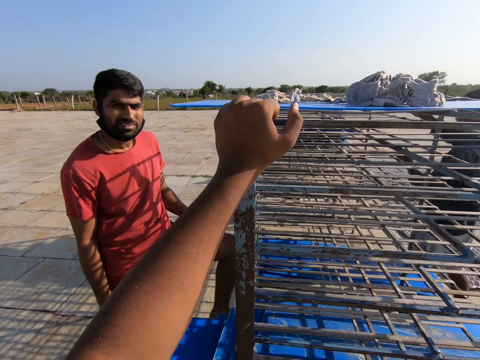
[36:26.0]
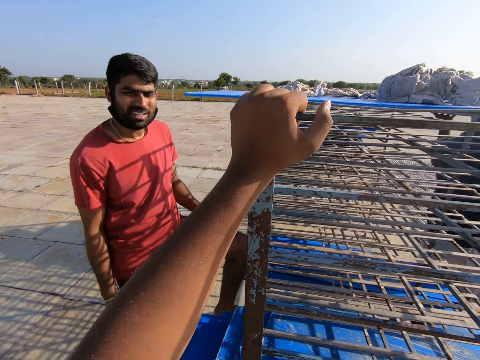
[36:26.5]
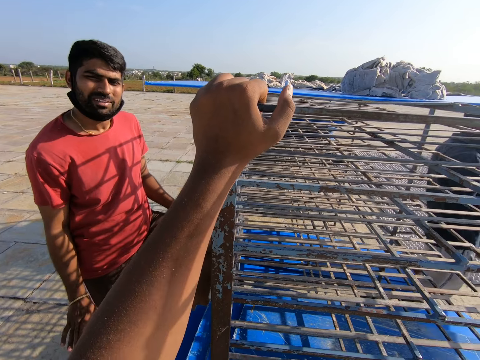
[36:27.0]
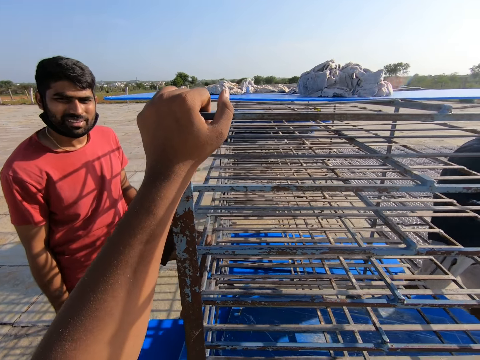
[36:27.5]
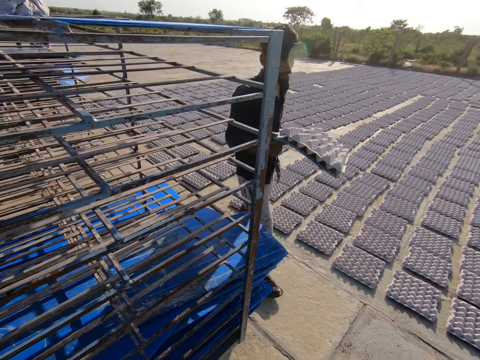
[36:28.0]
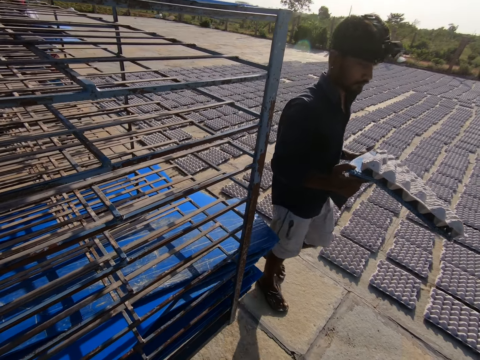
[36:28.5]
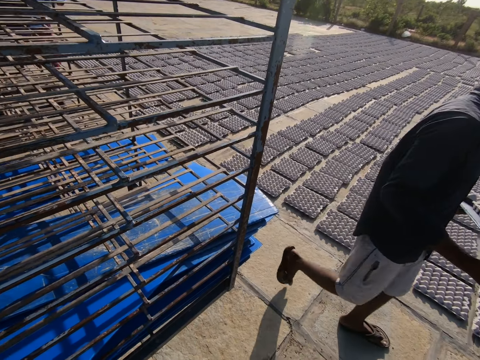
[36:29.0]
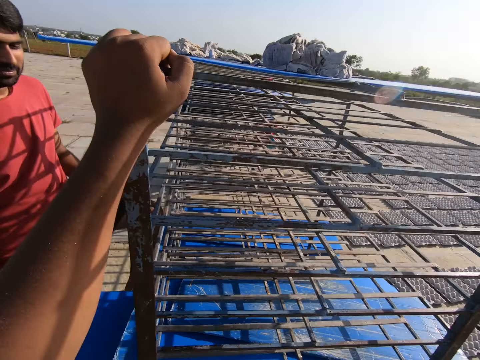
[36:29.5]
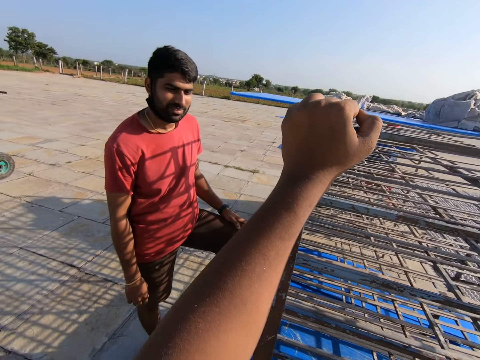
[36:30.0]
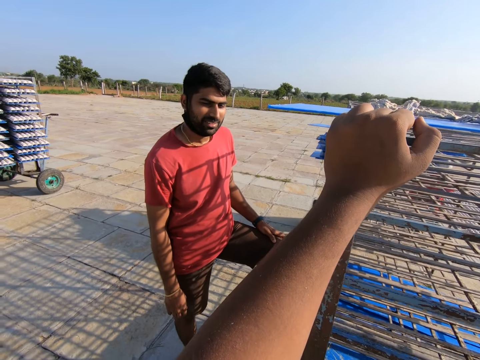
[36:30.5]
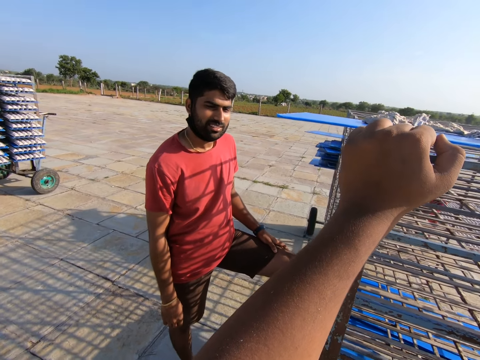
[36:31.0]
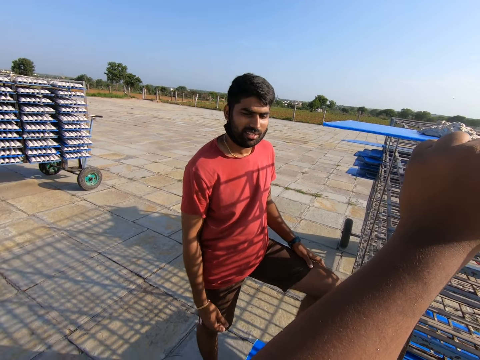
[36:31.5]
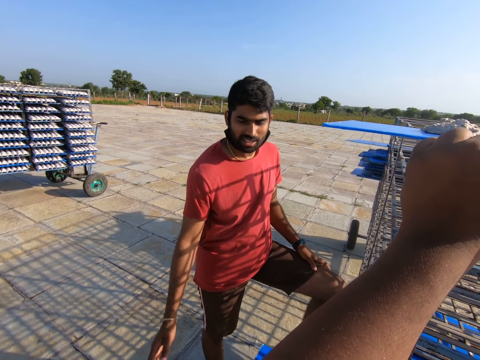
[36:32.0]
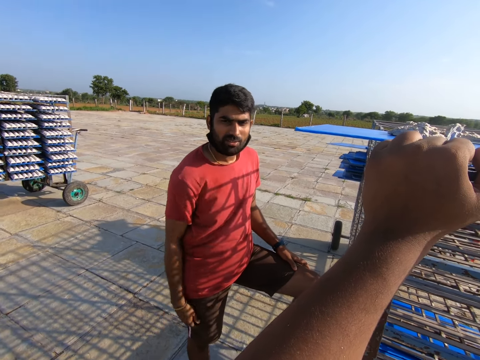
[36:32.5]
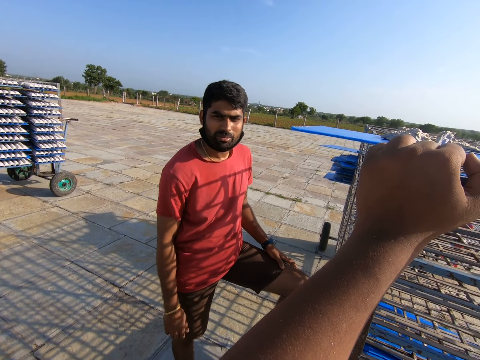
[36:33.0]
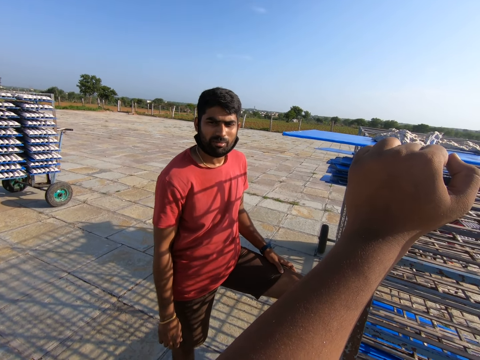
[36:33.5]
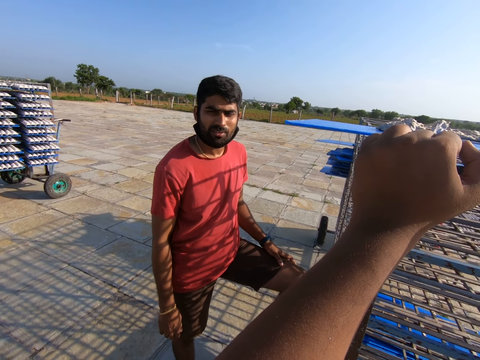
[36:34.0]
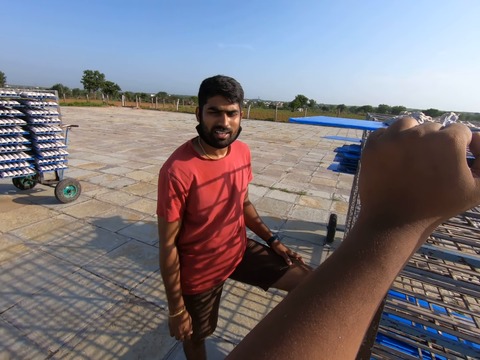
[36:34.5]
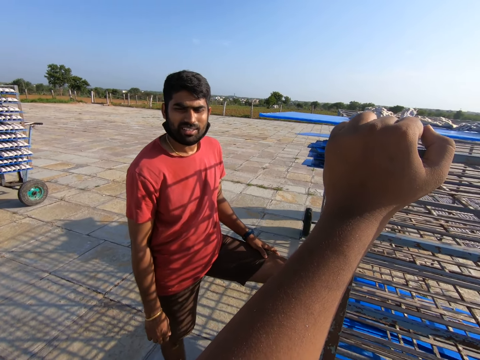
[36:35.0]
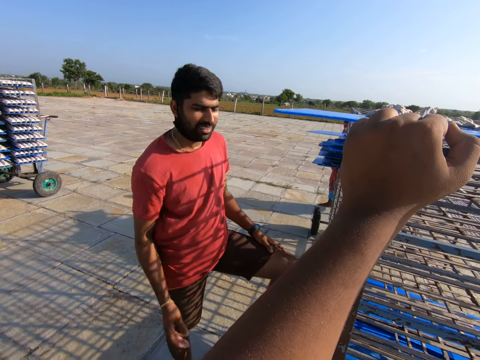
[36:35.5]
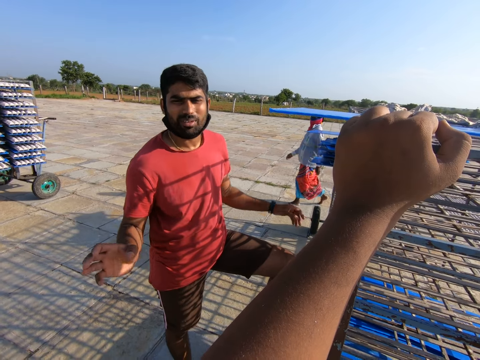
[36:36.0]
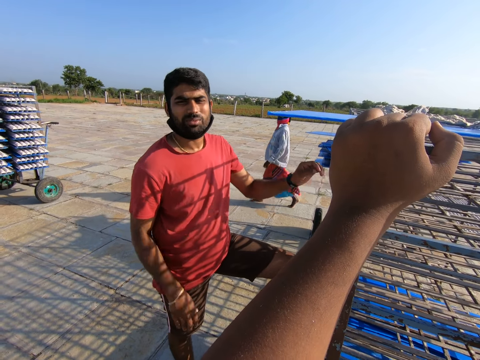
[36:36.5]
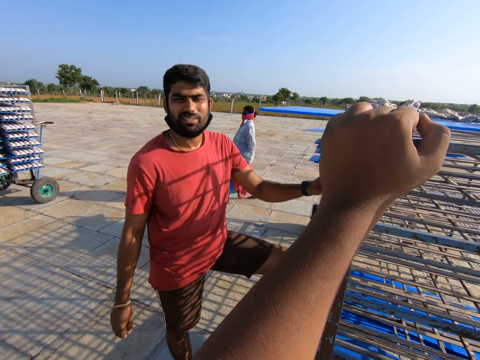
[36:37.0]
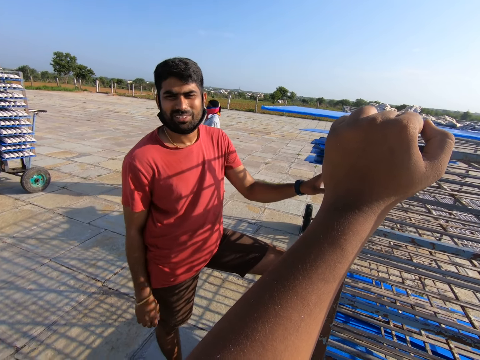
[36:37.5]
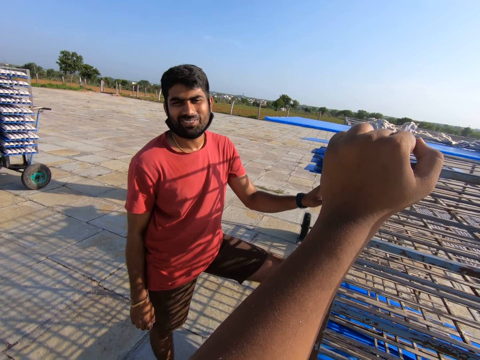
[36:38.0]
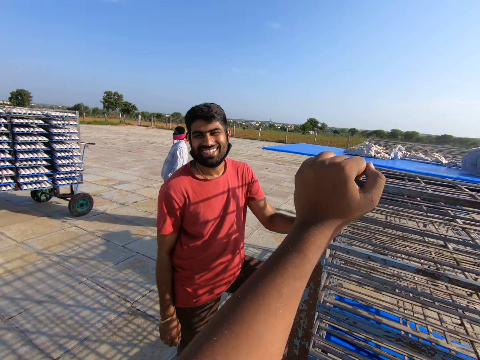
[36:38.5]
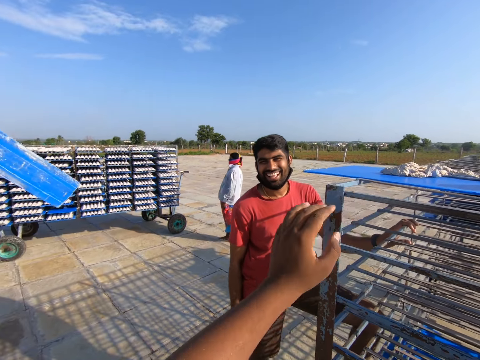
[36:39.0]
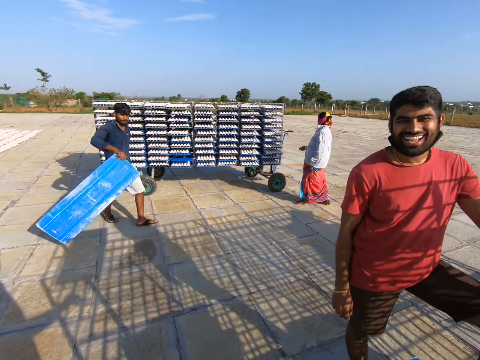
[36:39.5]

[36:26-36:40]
The camera wearer interacts with a man. The man removes a plastic sheet with egg crates from the trolley with both hands.

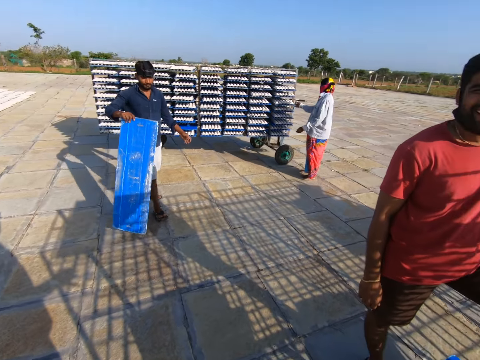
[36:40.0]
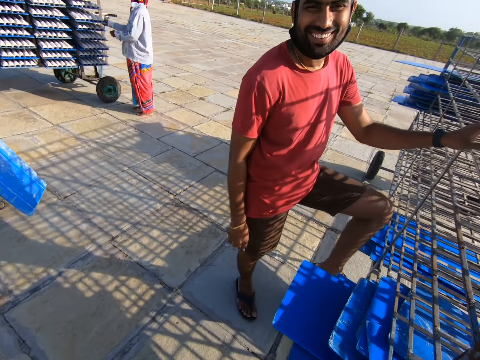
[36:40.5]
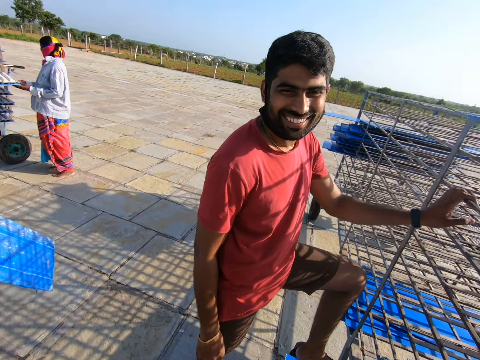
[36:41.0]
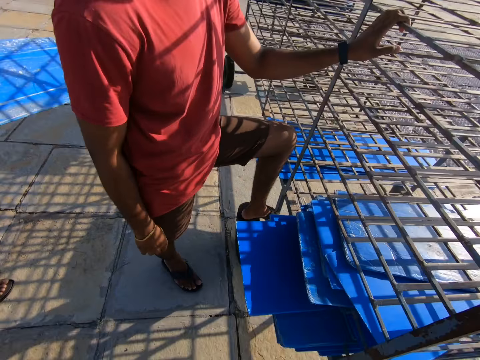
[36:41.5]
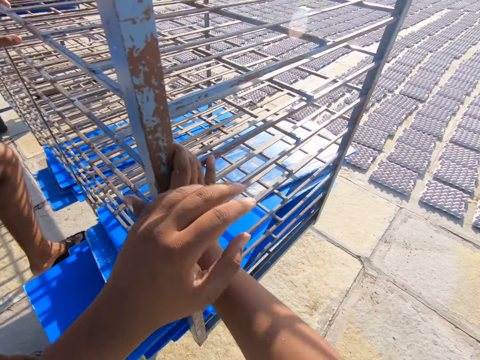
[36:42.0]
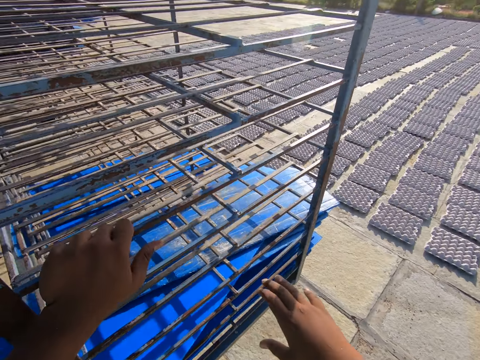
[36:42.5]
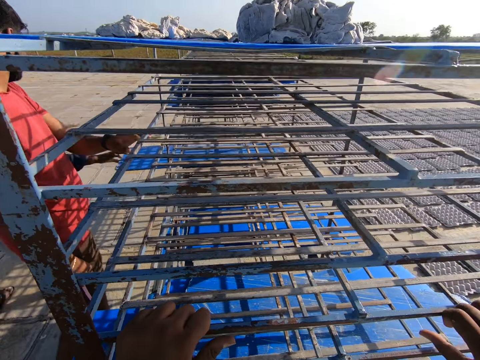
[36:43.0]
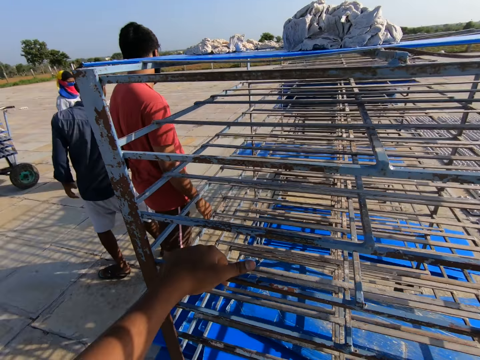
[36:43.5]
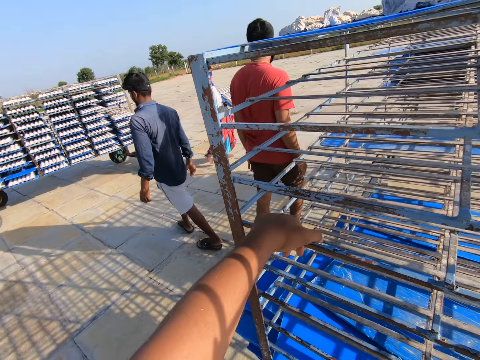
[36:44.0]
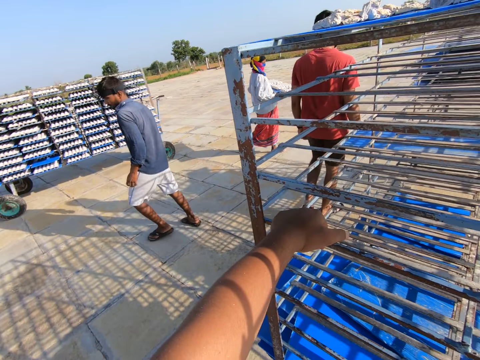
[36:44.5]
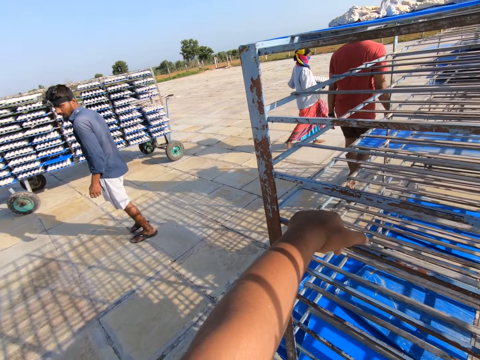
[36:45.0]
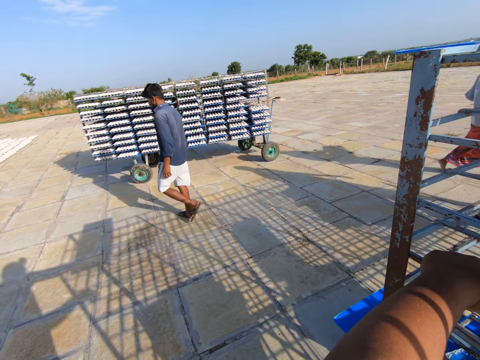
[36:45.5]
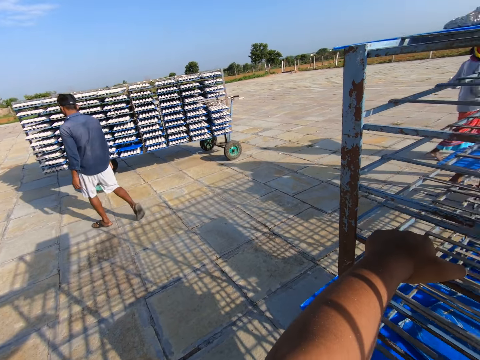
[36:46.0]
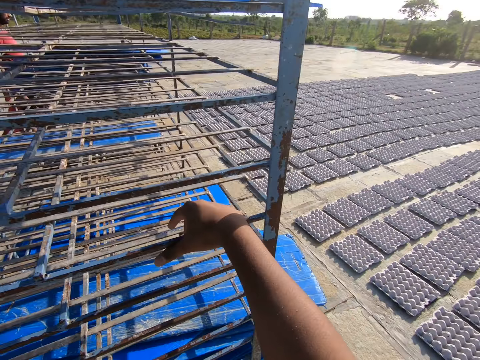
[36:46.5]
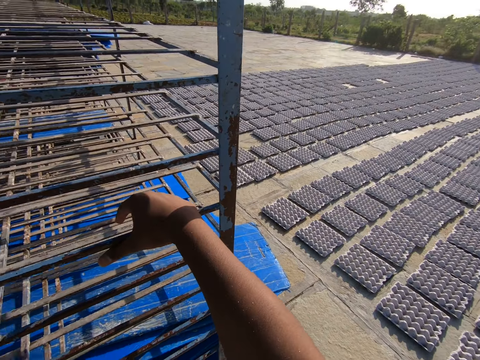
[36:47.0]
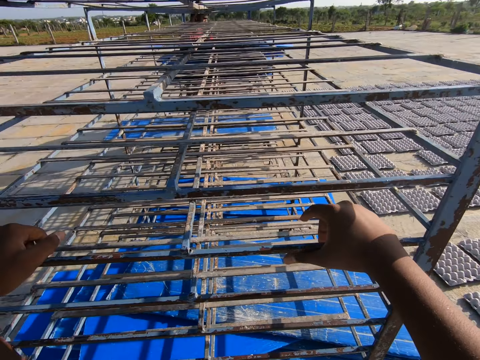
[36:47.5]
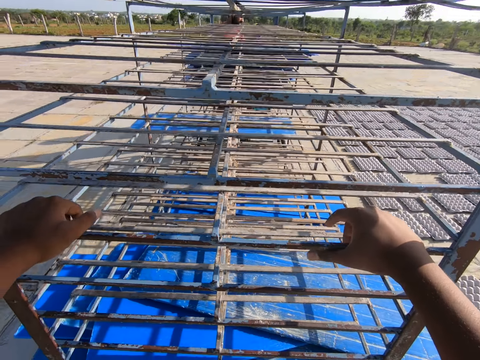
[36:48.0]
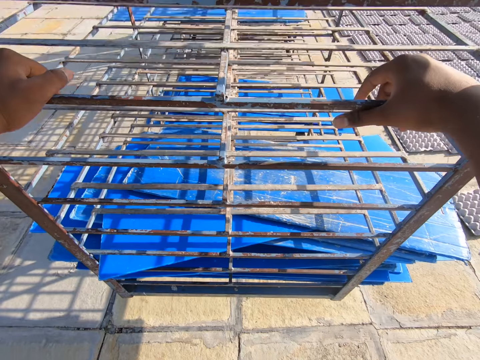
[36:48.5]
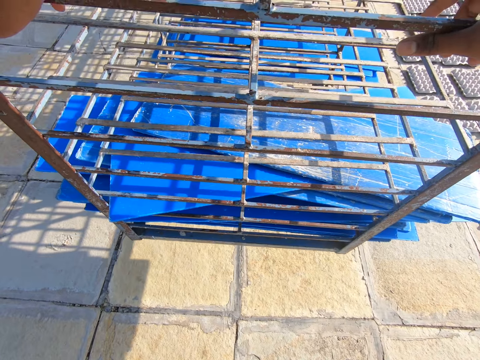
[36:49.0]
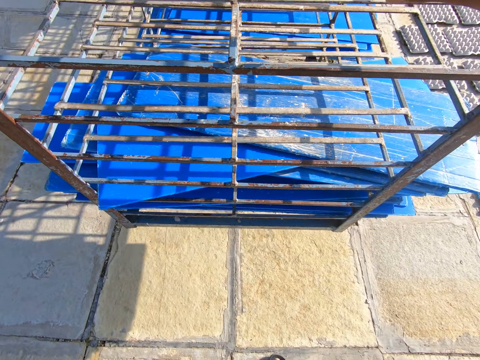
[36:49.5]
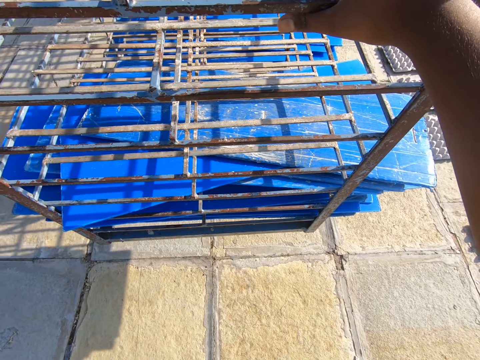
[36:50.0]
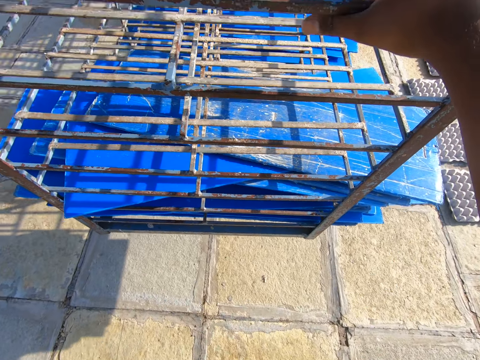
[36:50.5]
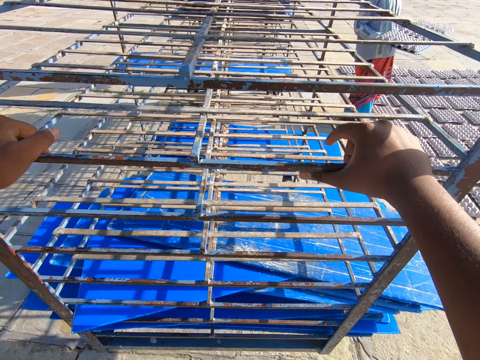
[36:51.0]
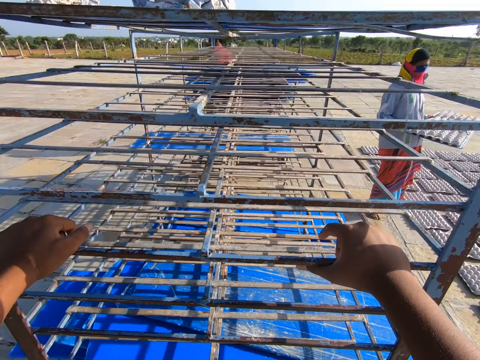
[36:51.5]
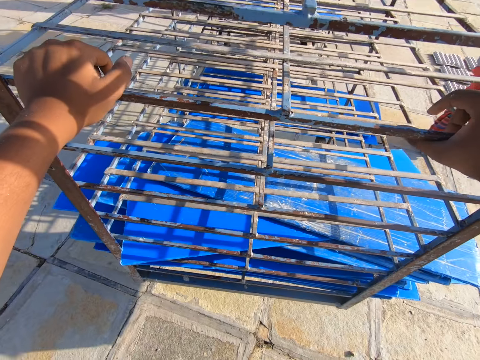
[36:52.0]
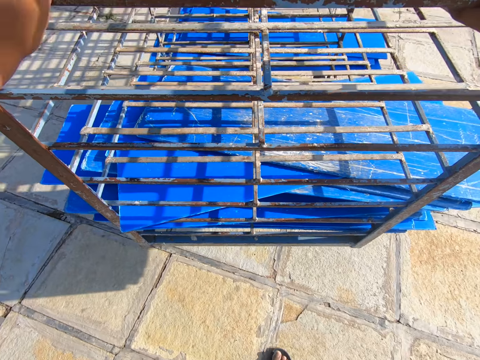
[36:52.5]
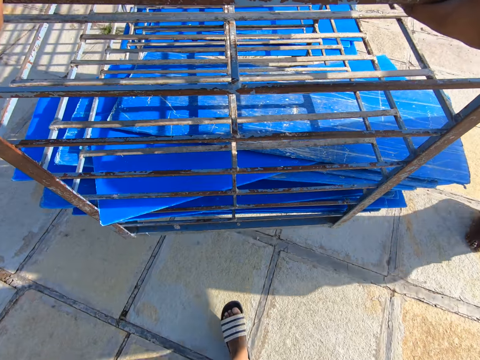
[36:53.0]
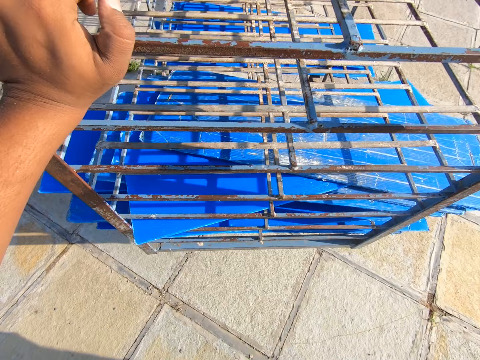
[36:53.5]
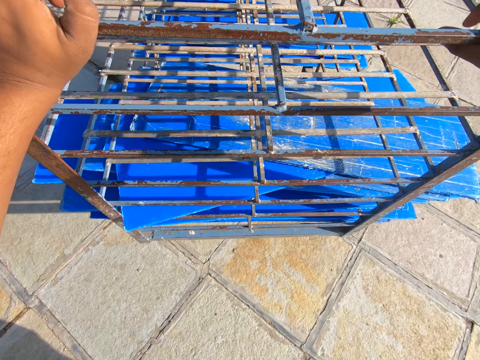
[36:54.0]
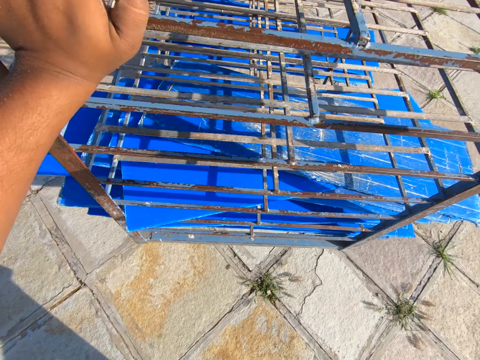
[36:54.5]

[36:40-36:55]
The man drops the plastic sheet in his right hand on the trolley. The camera wearer pushes the trolley to the factory.
